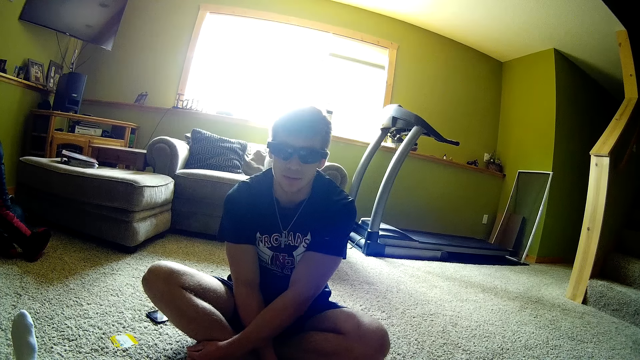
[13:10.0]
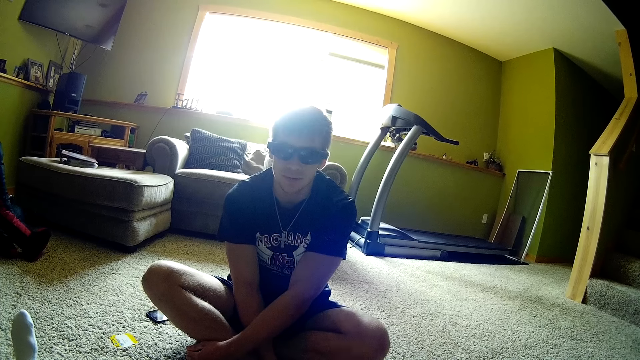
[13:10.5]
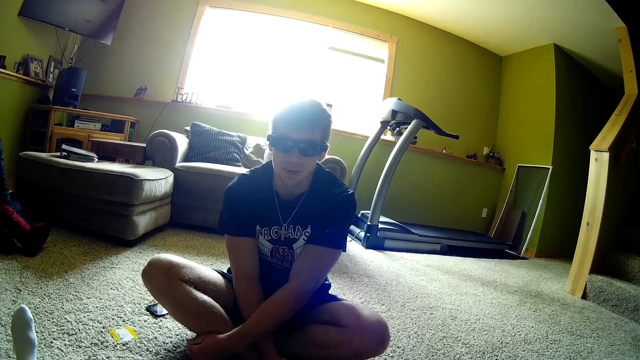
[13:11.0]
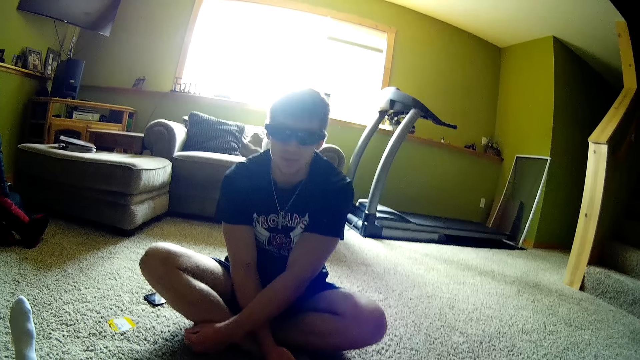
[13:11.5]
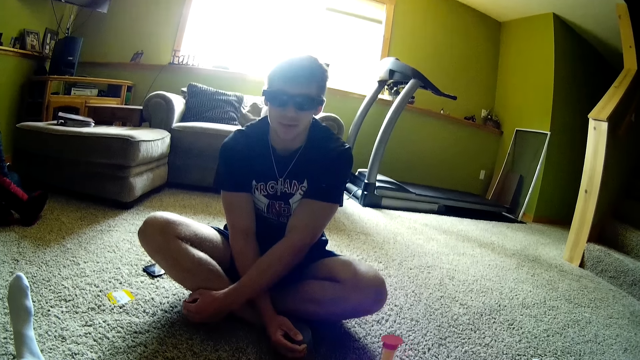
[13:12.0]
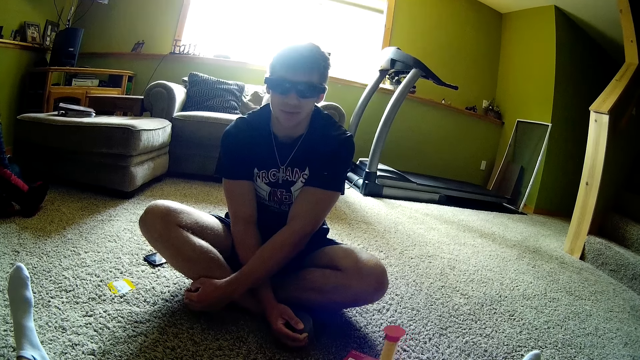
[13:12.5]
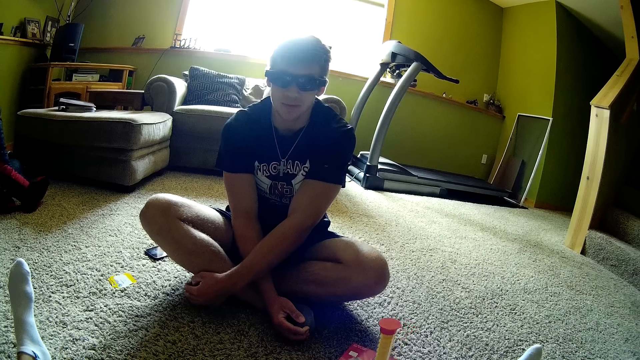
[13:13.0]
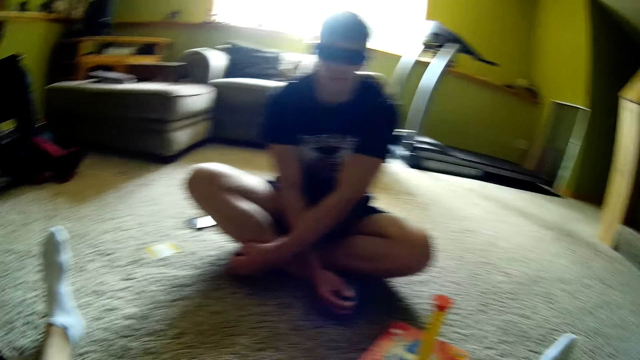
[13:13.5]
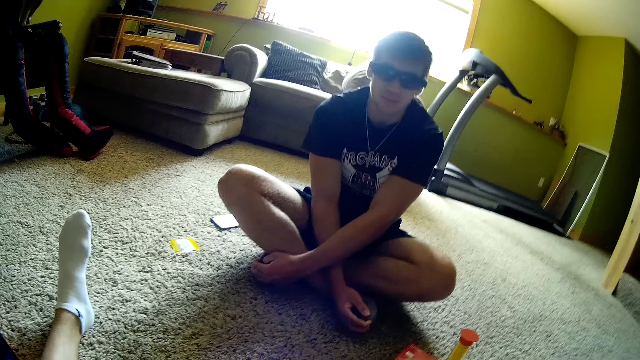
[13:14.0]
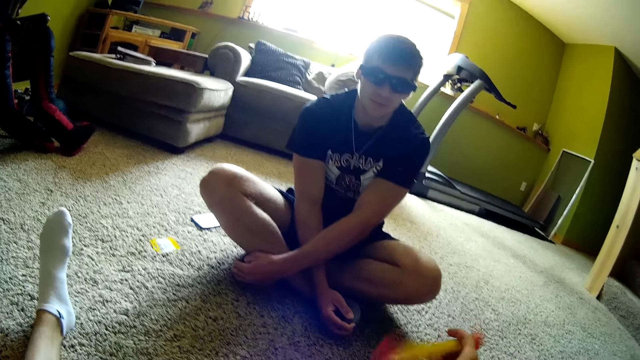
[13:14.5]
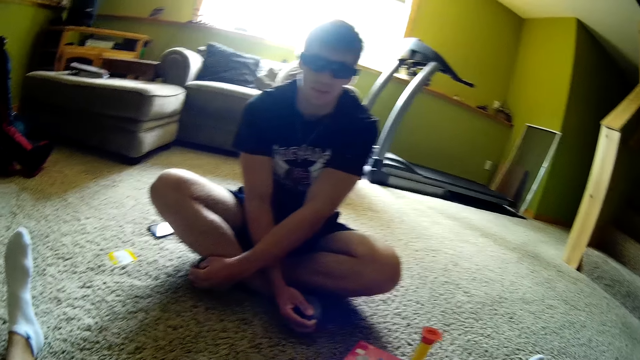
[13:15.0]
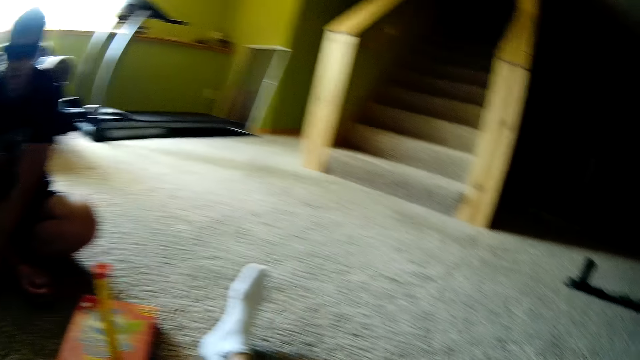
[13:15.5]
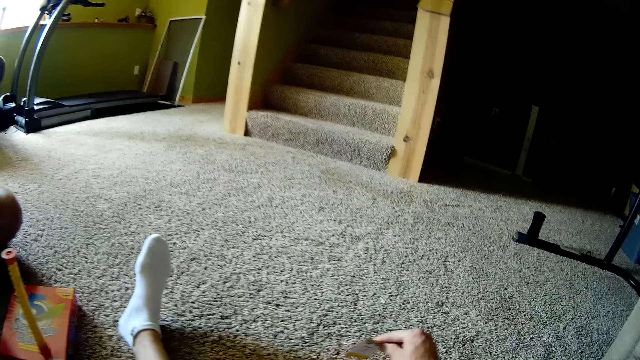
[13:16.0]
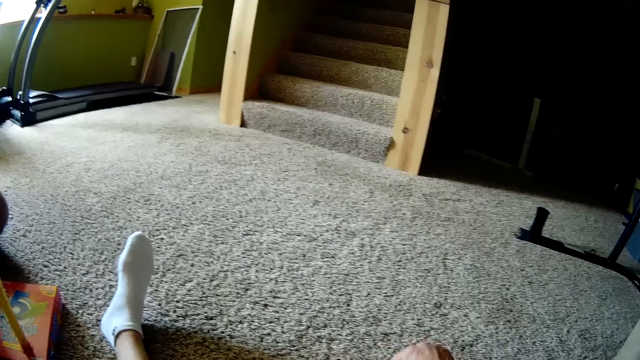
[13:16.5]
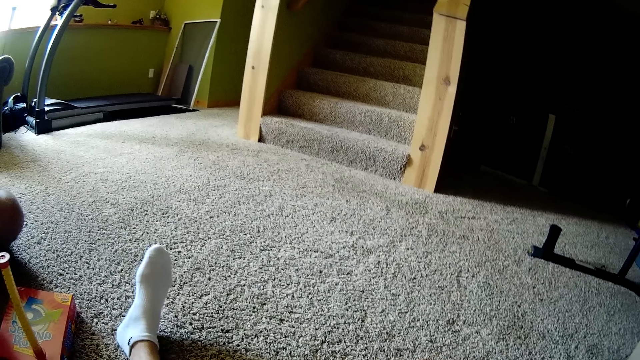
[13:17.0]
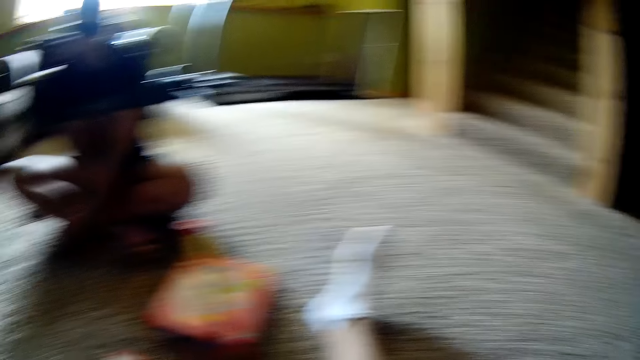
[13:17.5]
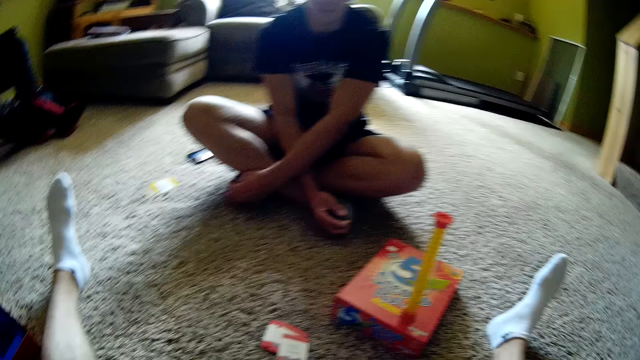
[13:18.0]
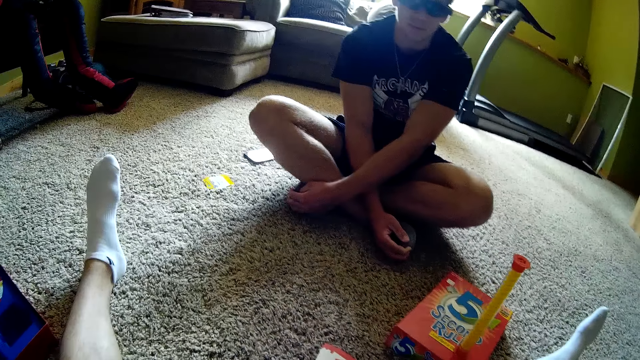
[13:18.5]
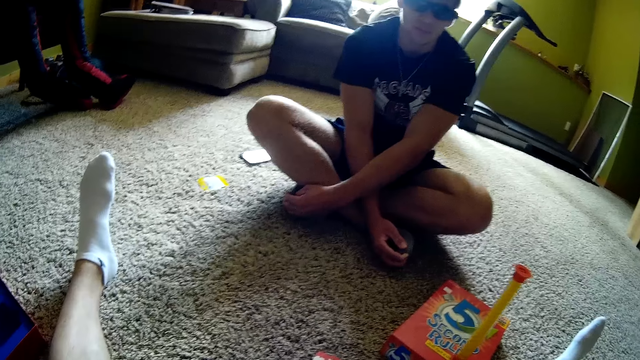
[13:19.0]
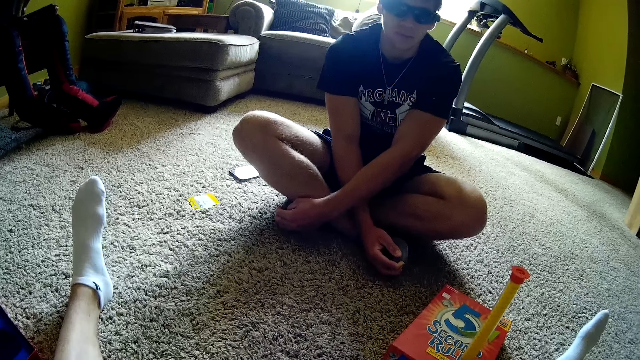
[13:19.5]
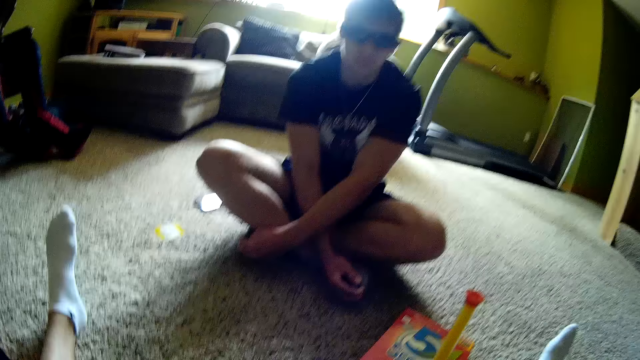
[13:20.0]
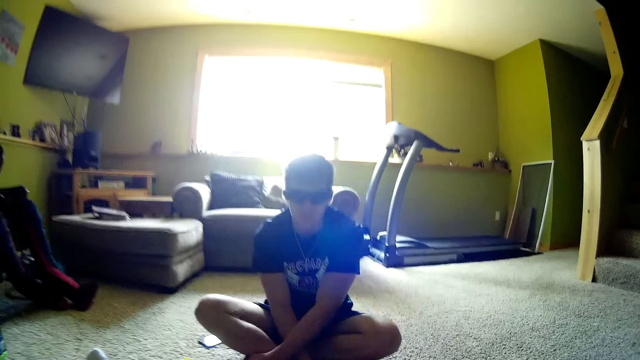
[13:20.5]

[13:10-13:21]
The camera wearer chats with the man. They pick something. They turn the spiral timer. They place something on a carton box. They look around the house. They put the card down. They look around the house.

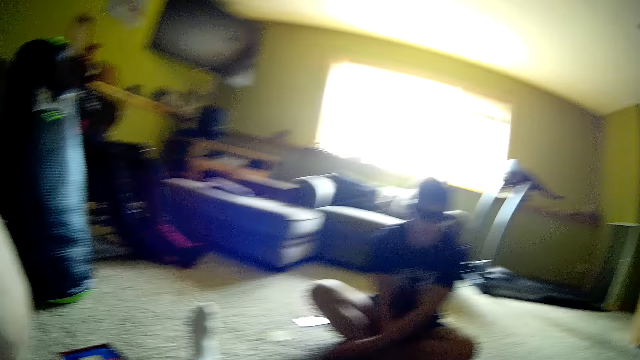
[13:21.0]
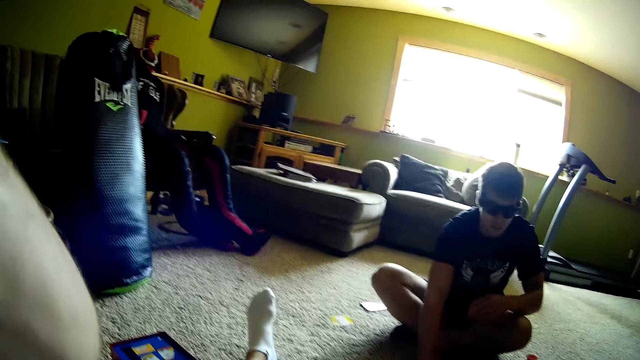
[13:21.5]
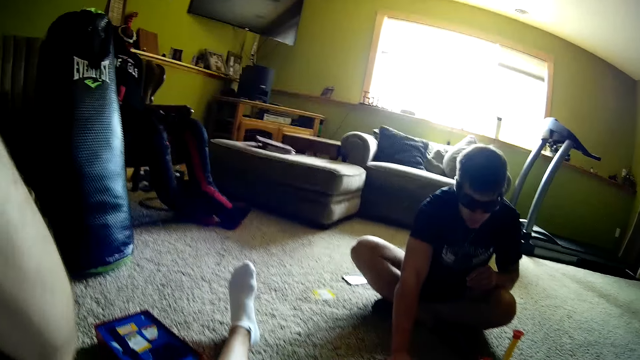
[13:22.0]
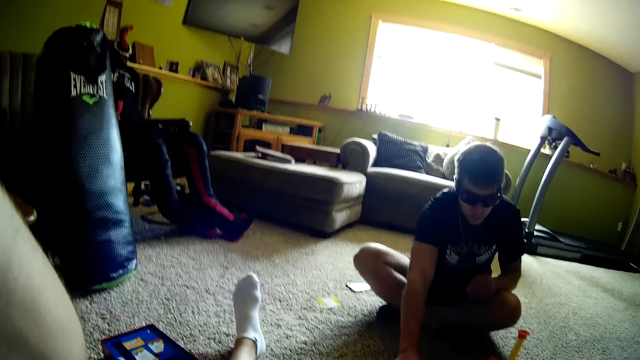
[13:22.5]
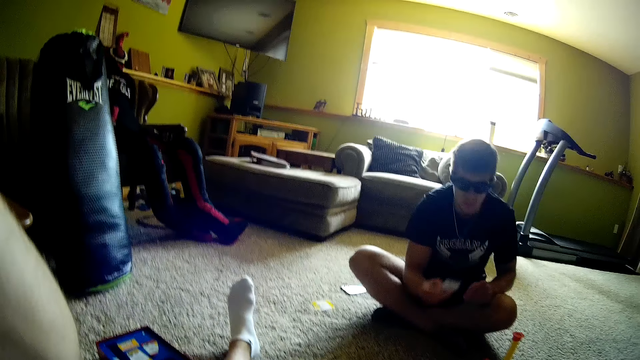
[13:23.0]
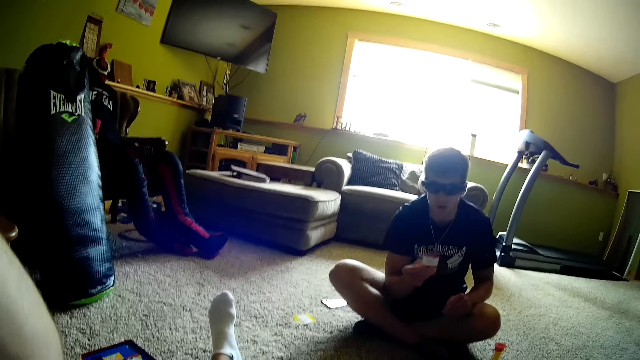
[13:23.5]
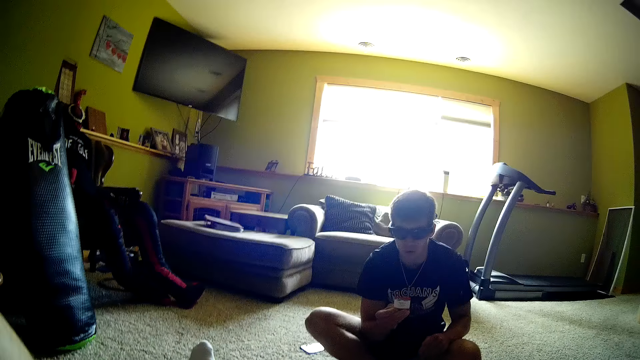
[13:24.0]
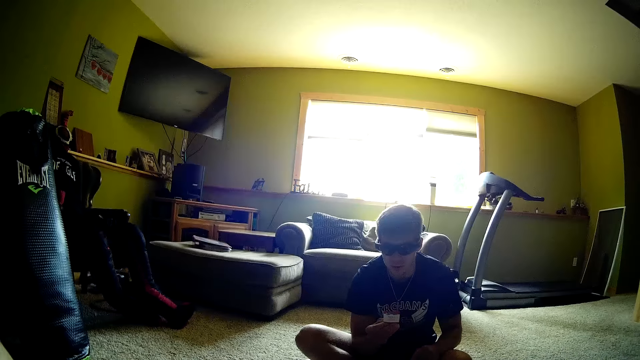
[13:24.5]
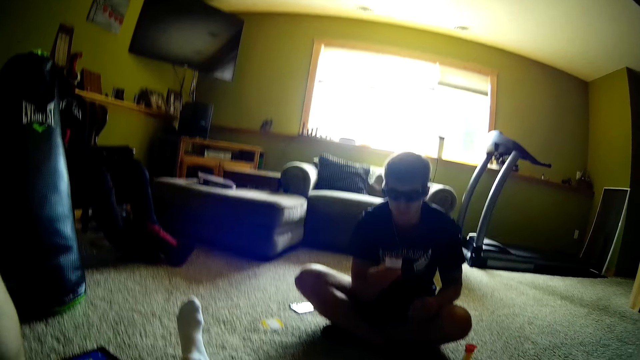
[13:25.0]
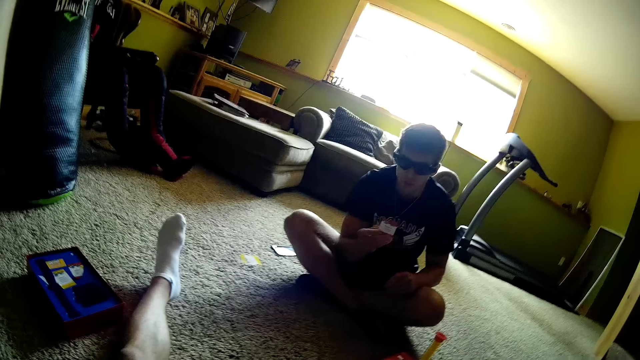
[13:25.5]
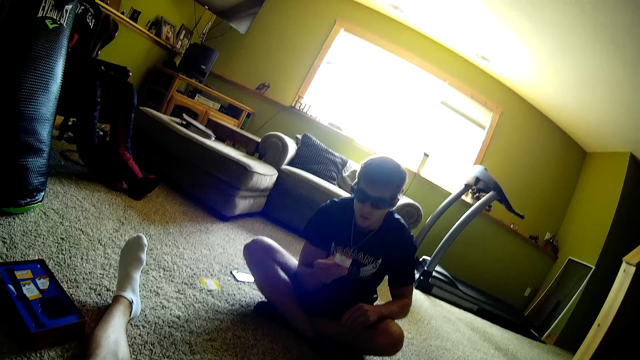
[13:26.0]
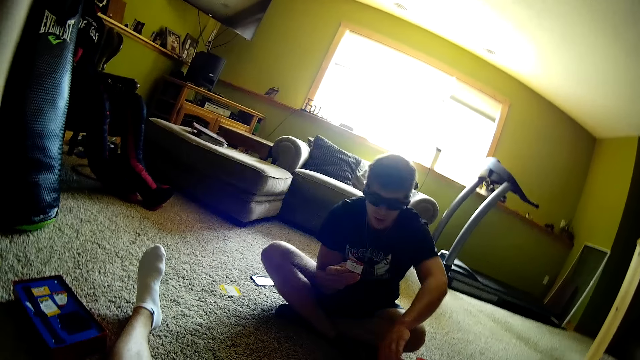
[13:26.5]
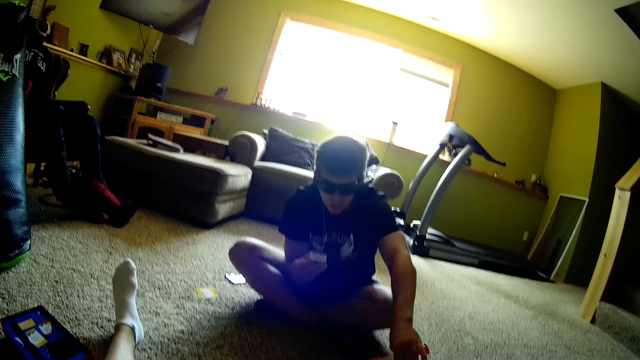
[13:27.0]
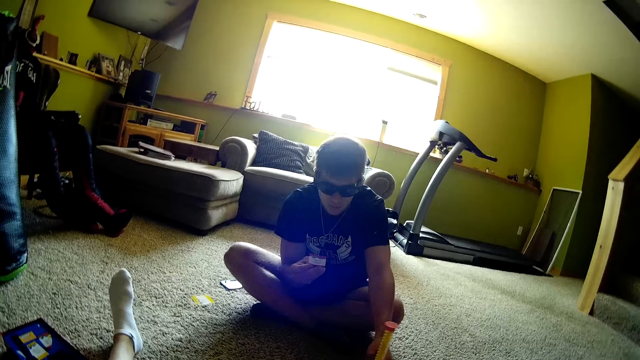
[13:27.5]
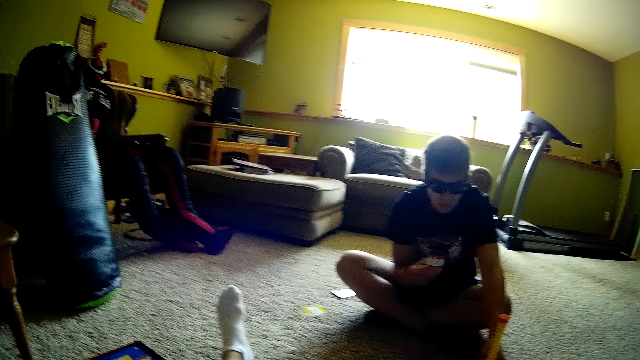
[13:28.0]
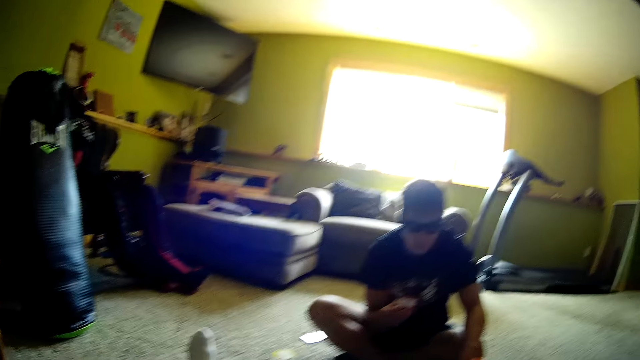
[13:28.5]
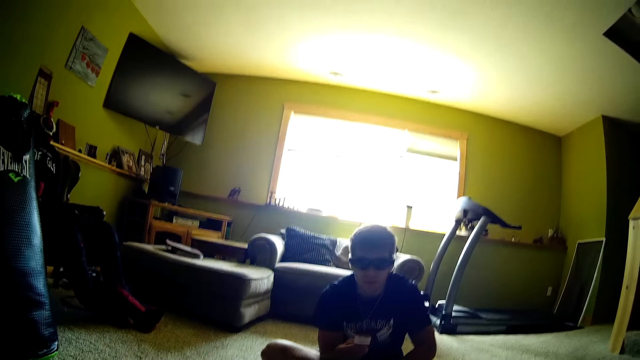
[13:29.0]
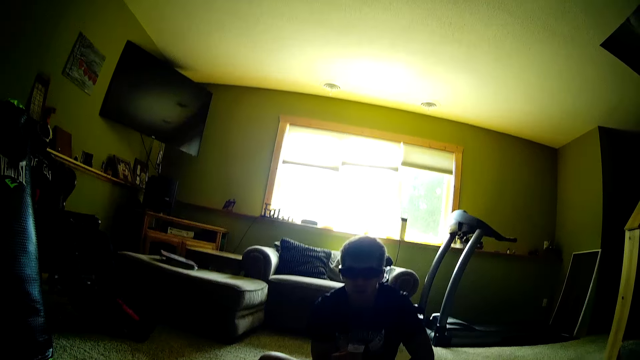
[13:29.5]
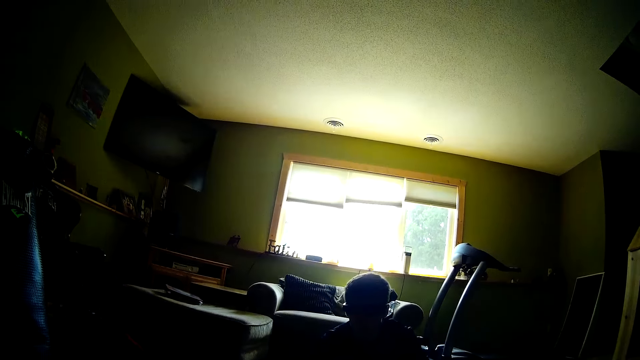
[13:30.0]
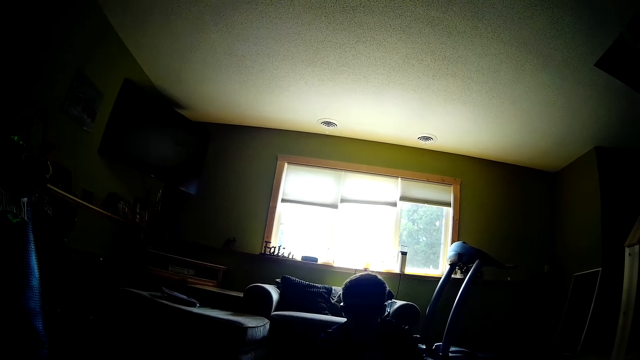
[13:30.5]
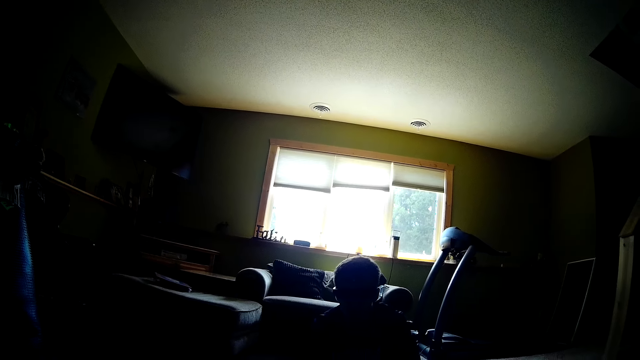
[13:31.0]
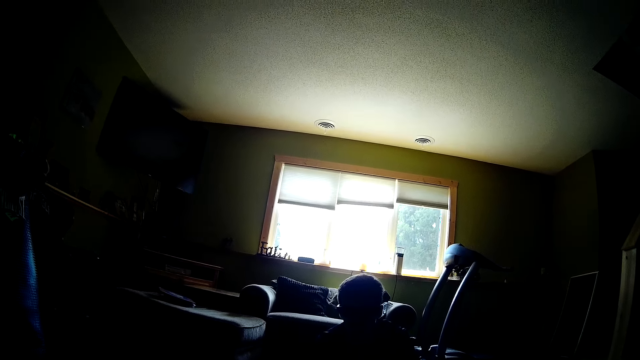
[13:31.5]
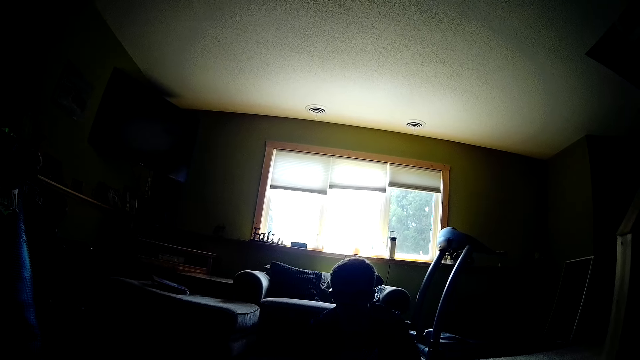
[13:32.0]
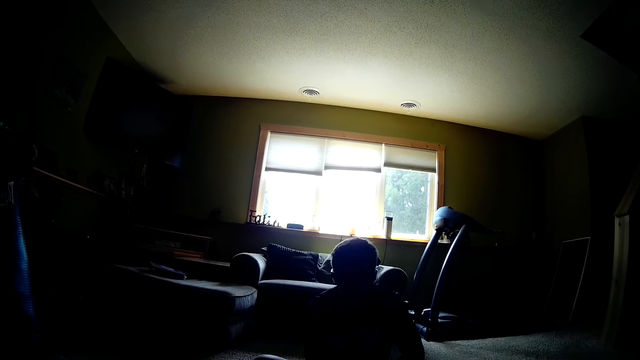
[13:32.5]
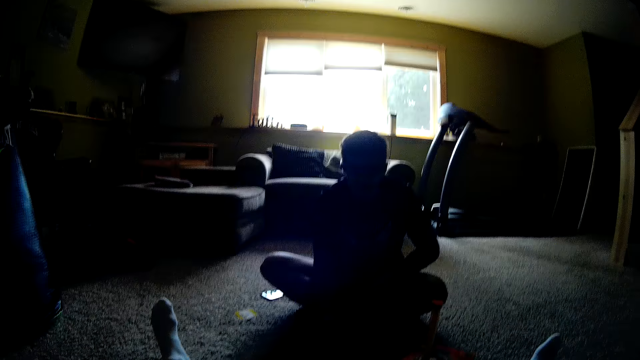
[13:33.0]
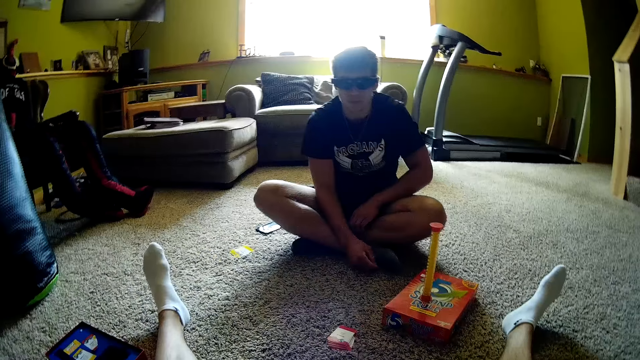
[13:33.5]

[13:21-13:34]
The man picks the card, talks to the camera wearer, reads the card and turns the spiral timer. The camera wearer chats with the man.
